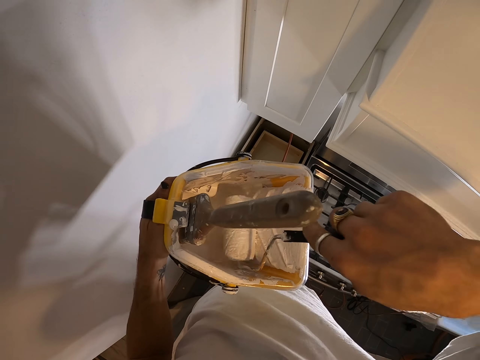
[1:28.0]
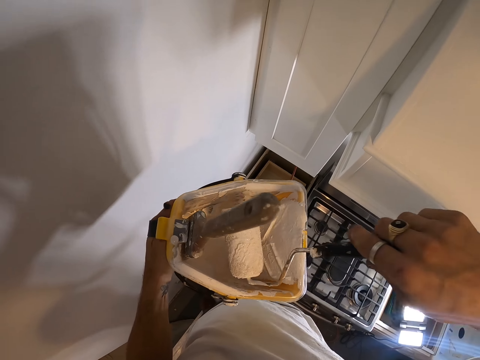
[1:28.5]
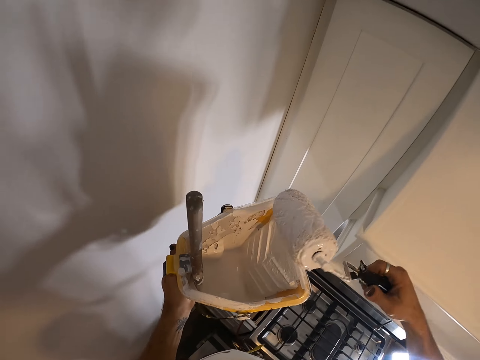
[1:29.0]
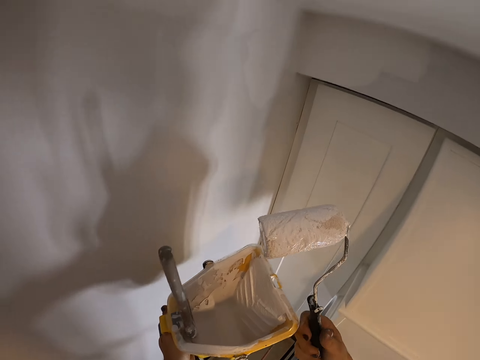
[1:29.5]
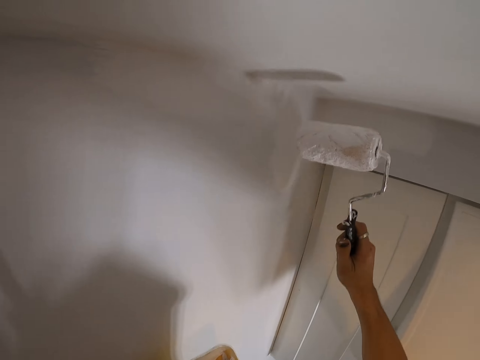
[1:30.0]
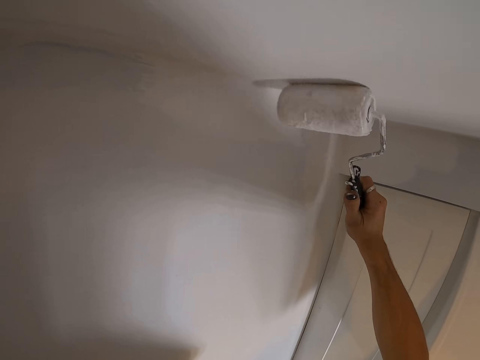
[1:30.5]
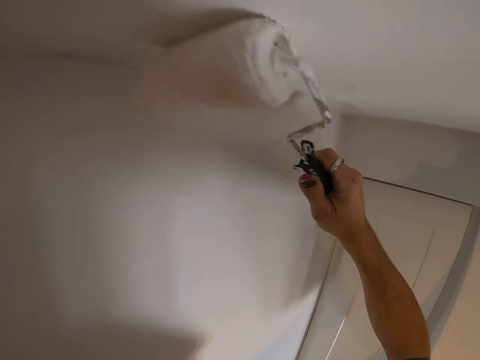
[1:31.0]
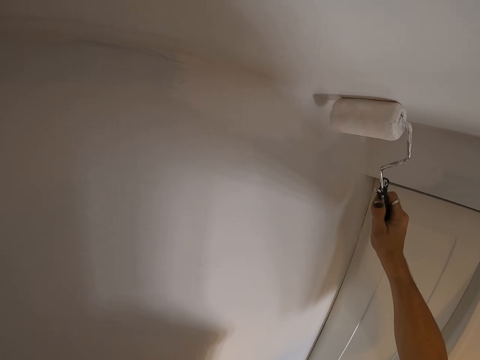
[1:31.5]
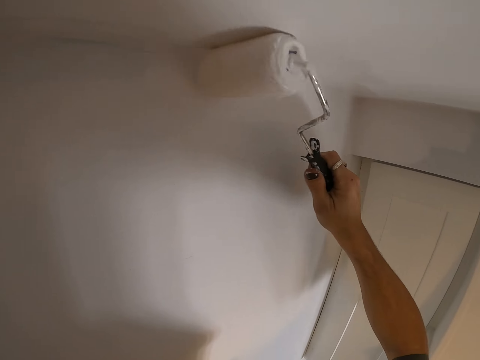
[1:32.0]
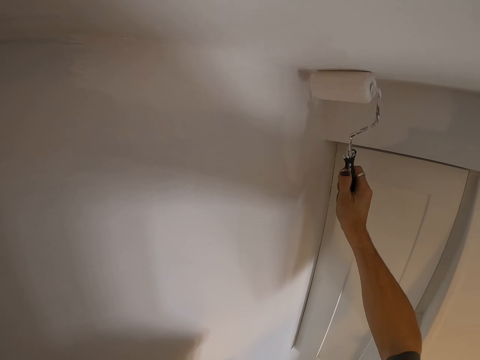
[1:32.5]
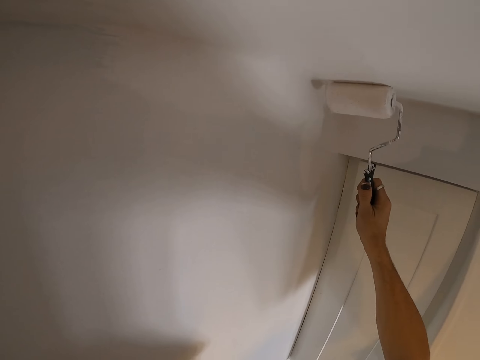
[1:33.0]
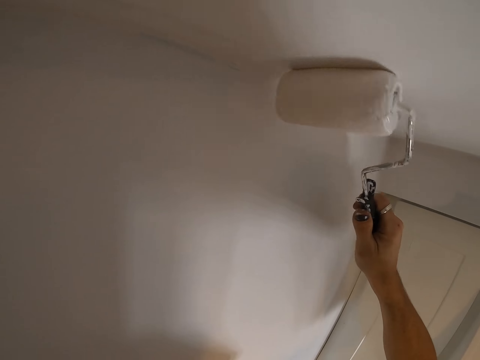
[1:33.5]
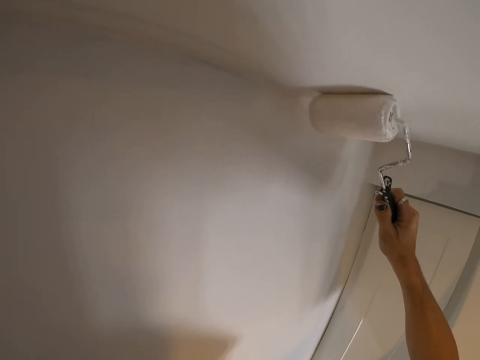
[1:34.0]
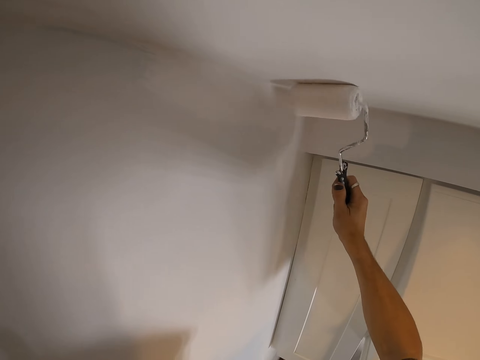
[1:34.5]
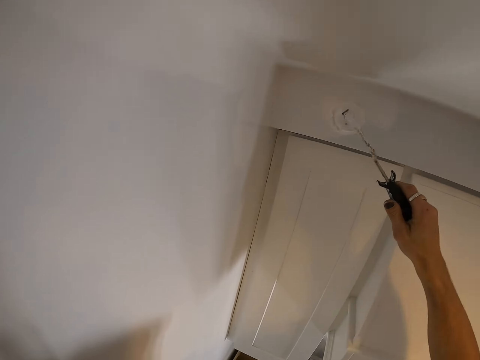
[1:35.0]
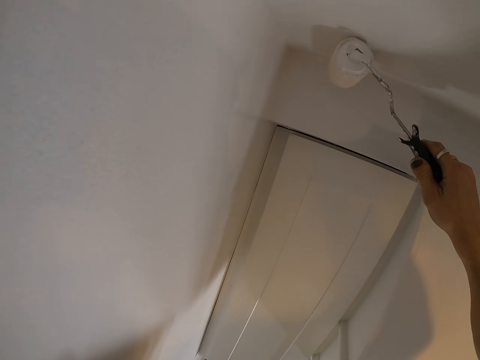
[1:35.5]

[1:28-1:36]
The camera wearer paints the wall with the paint roller.

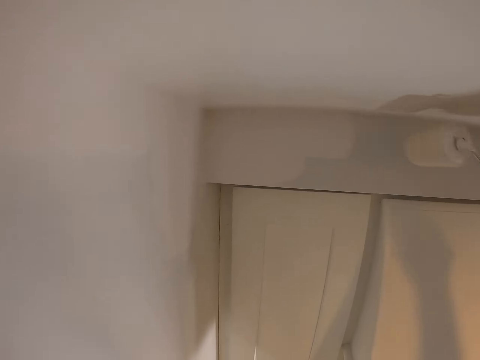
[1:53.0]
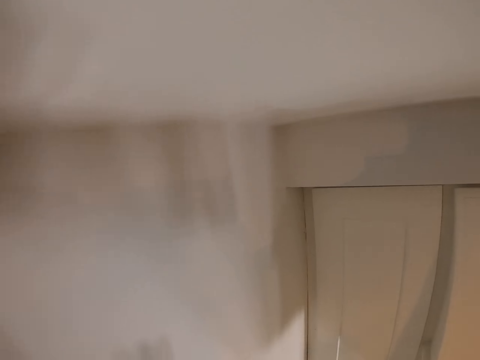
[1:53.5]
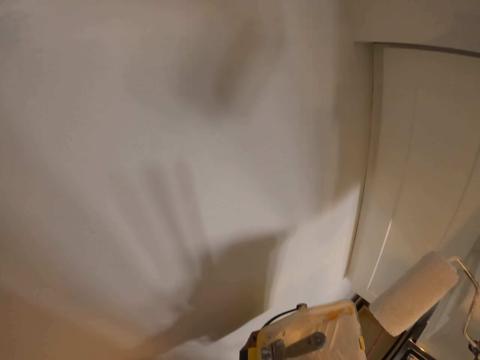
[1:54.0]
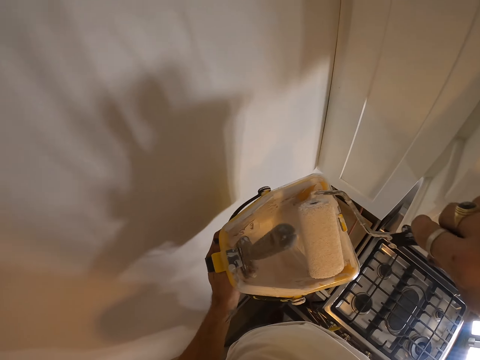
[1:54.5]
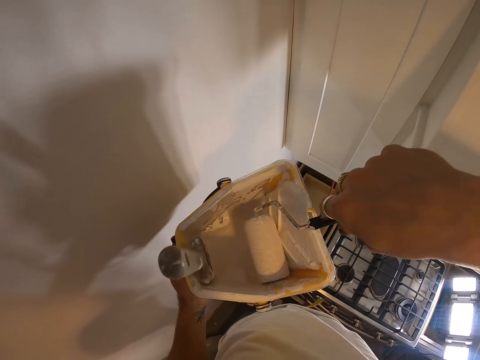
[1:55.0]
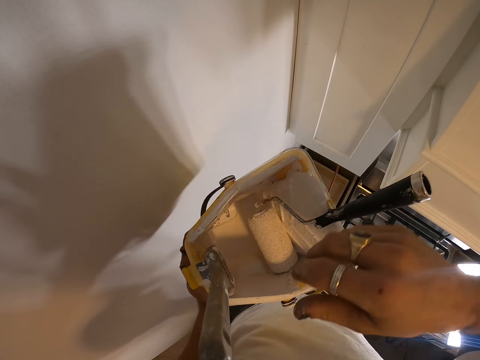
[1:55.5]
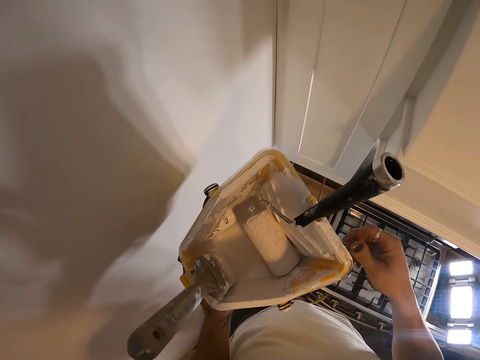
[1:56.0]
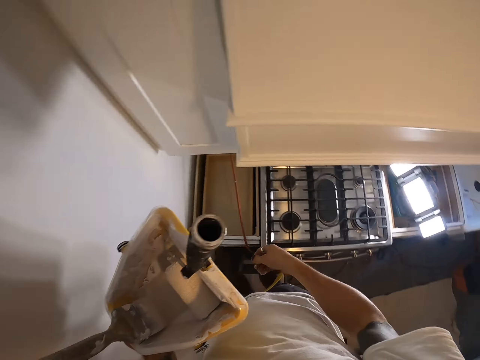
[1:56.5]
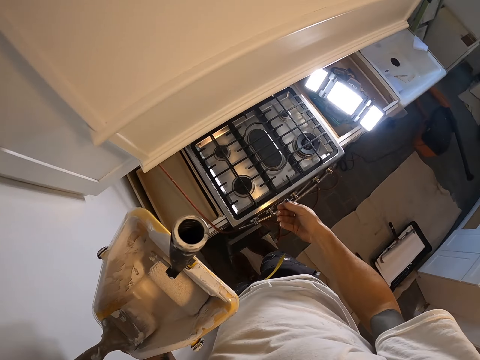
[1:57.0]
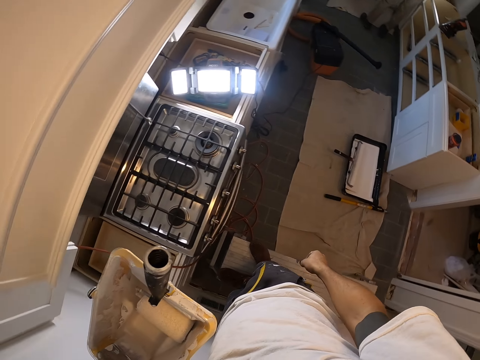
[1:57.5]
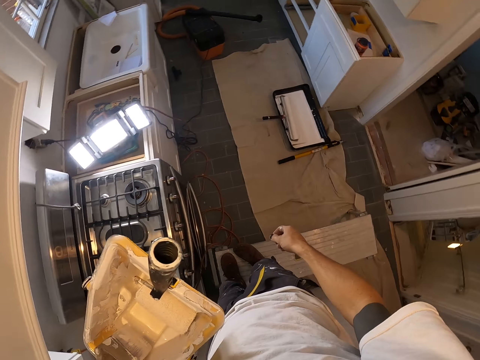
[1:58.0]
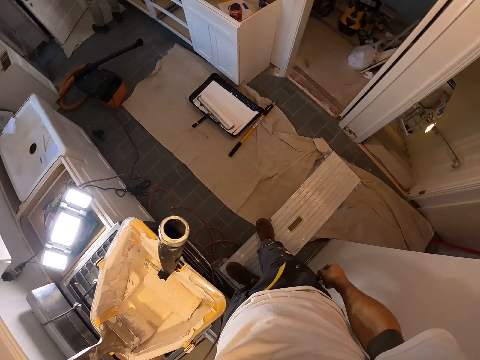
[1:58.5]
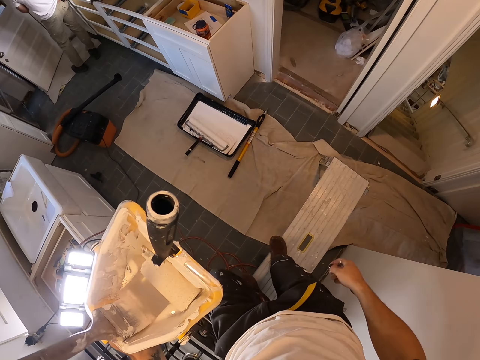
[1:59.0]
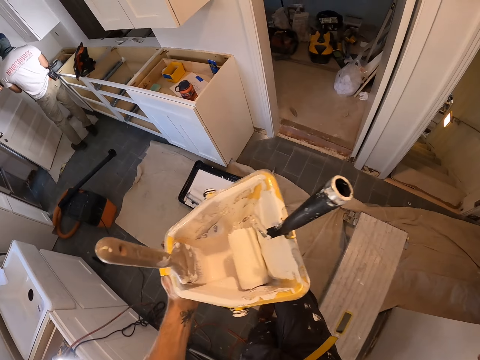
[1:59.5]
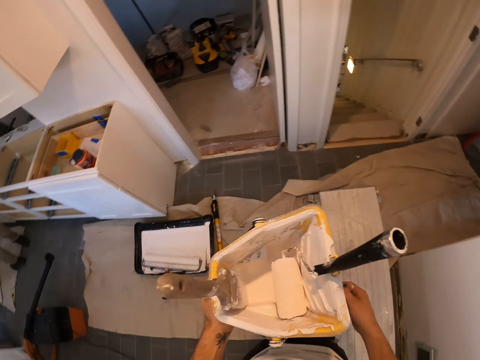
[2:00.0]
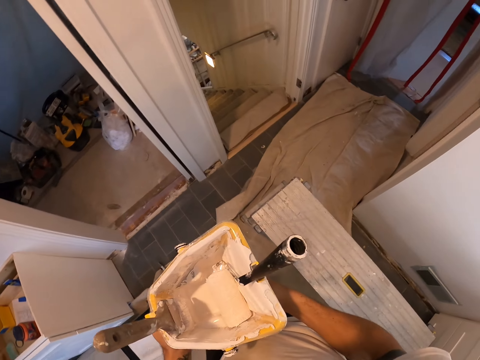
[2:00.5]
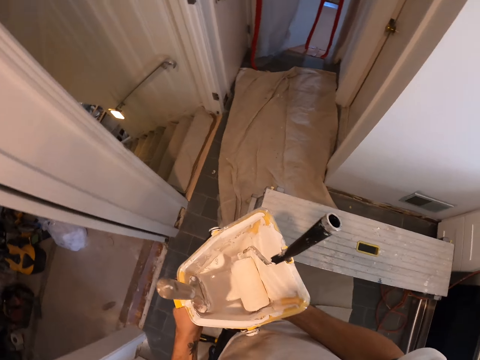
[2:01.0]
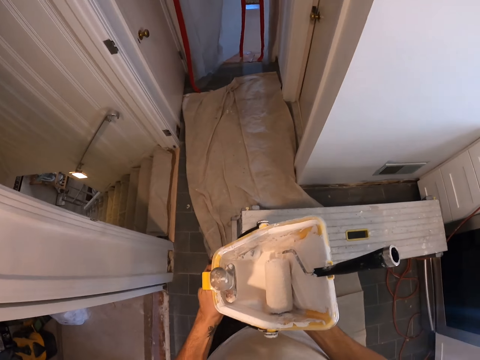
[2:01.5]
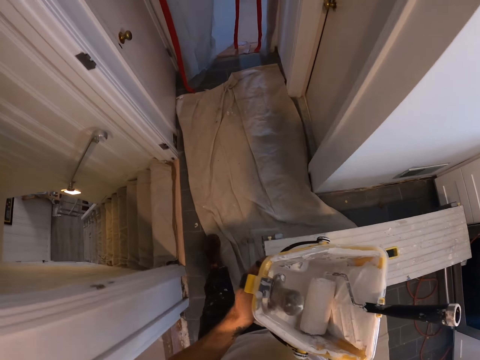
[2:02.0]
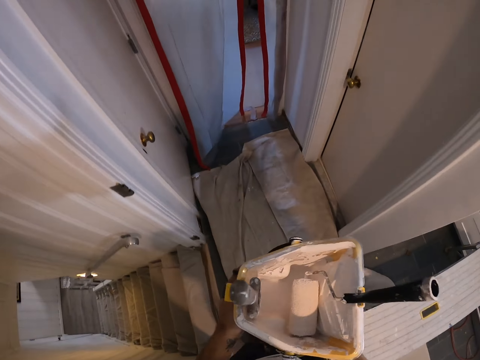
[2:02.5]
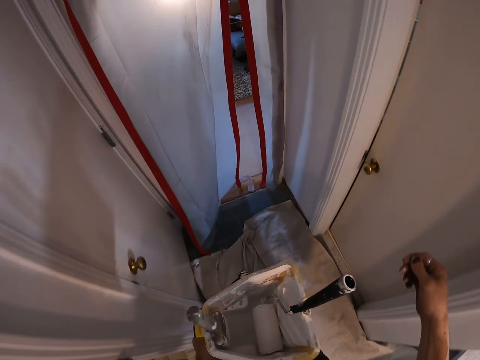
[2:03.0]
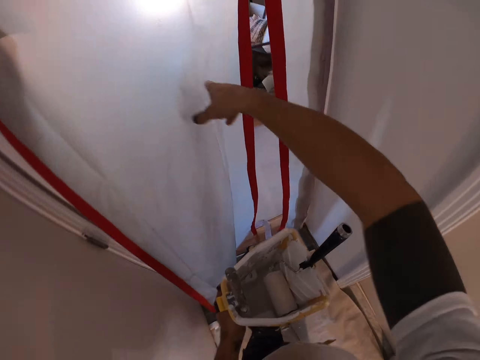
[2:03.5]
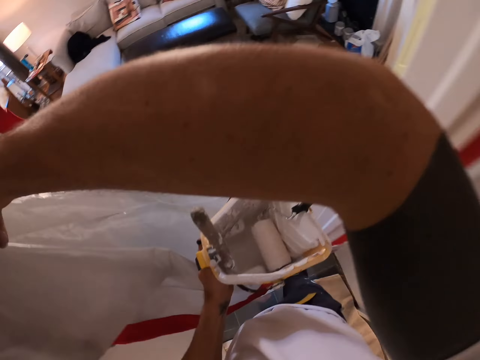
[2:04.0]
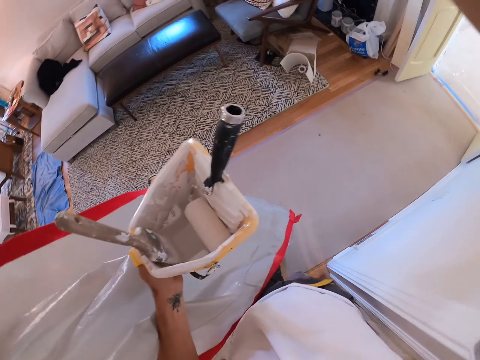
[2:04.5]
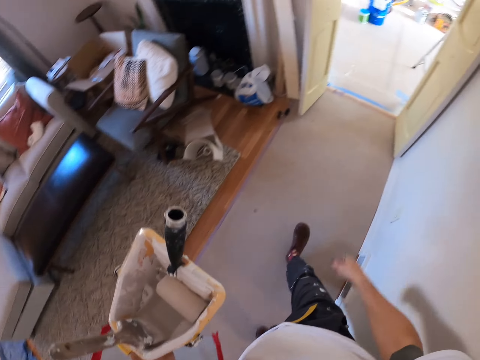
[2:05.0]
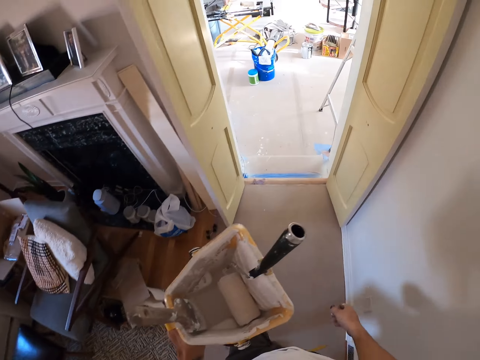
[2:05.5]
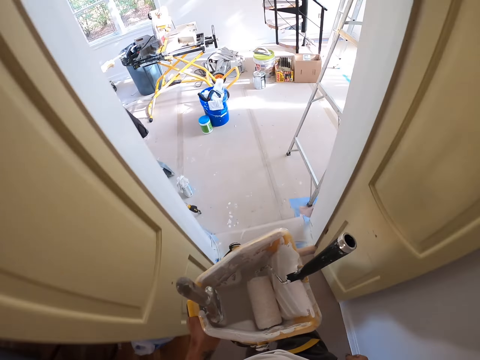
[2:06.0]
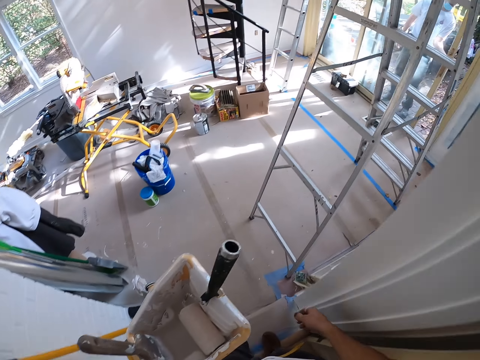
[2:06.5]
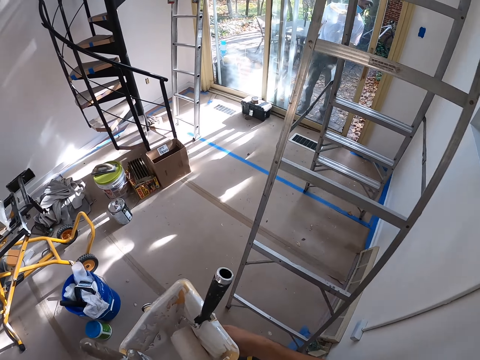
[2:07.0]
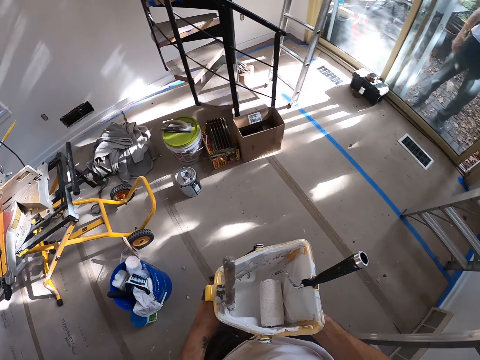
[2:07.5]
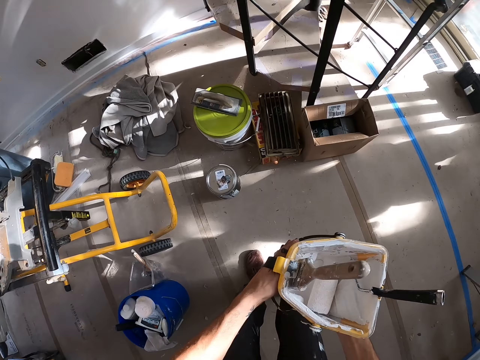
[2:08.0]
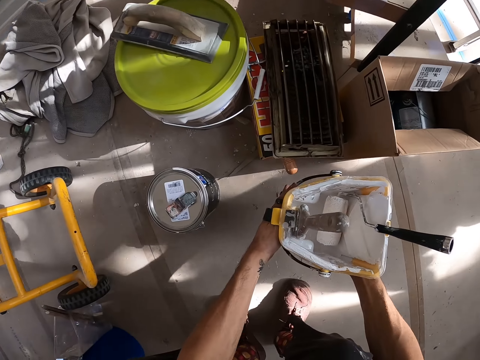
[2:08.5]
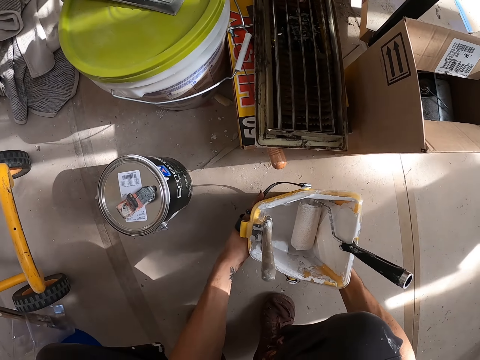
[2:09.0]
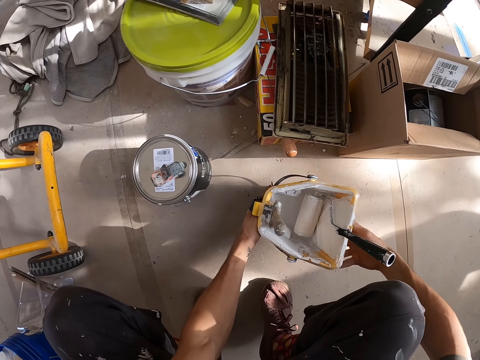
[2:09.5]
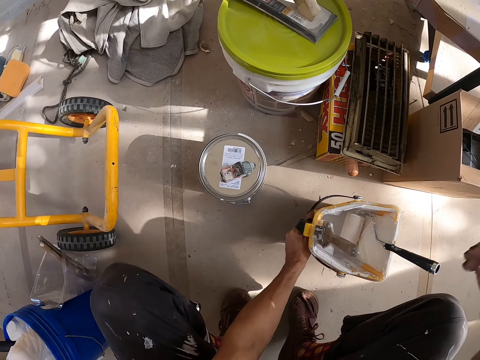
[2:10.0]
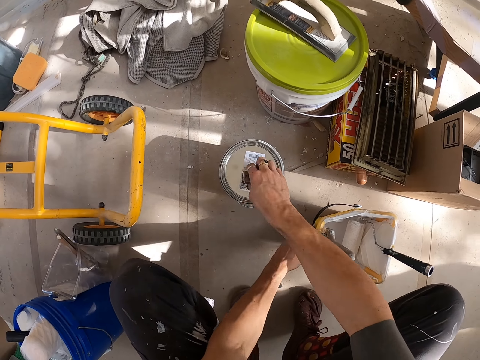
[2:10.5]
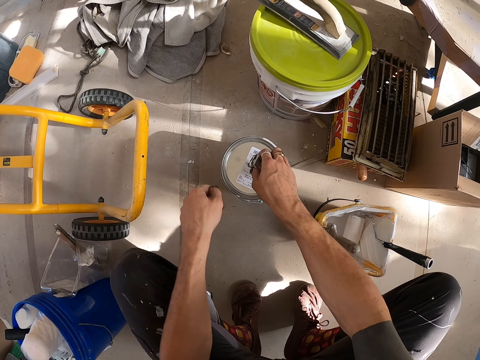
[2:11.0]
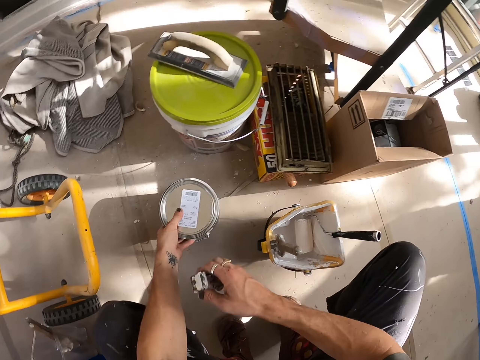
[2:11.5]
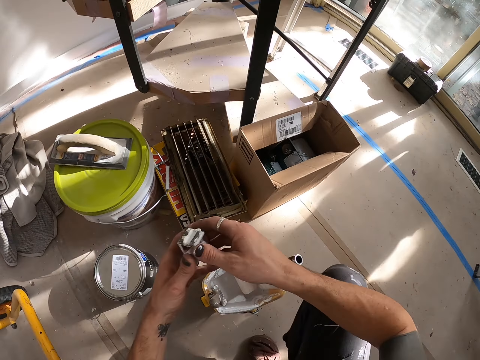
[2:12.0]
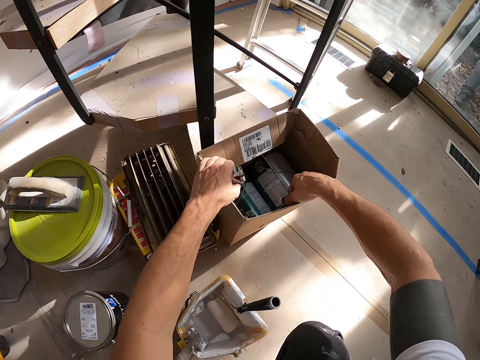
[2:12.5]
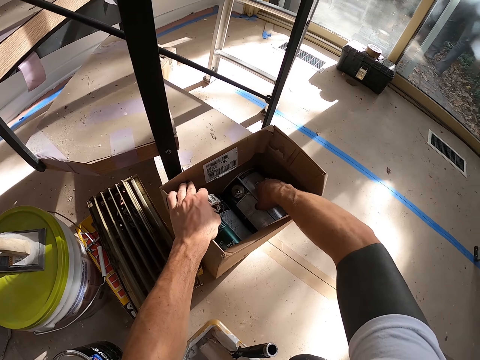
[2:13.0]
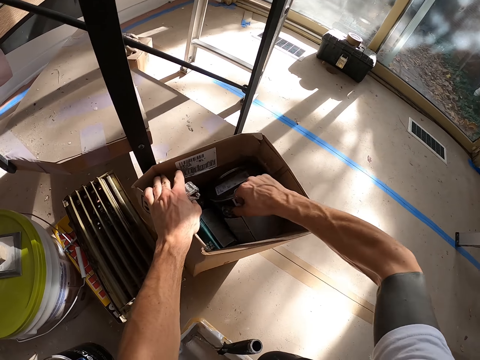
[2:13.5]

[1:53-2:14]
The camera wearer places the paint roller into a roller tray. They walk at the house, step down from the bench, open the curtain and walk out of the house. They place the roller tray down. They take something. They open the paint. They pick up another paint from the box.
